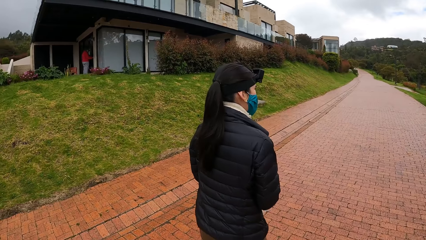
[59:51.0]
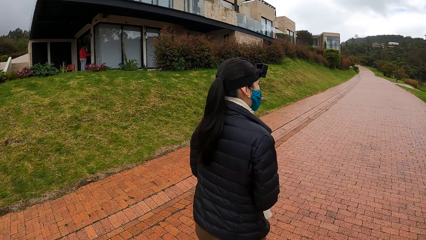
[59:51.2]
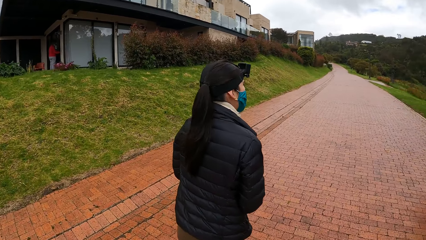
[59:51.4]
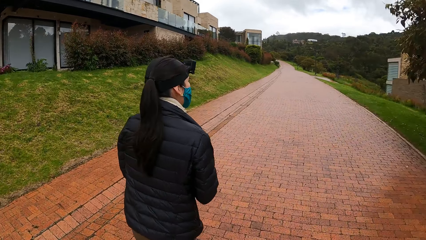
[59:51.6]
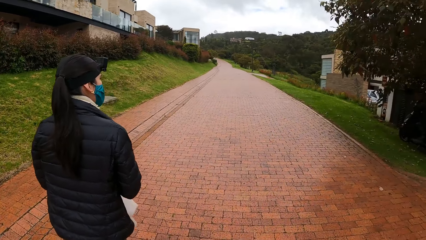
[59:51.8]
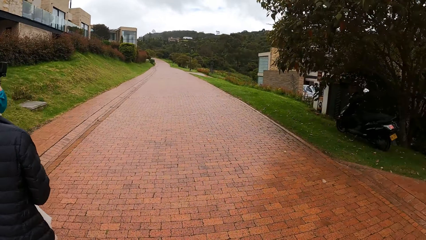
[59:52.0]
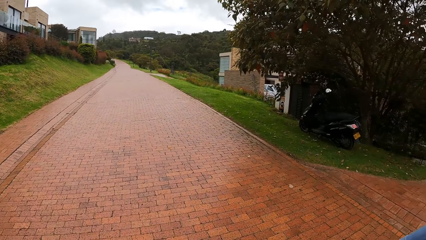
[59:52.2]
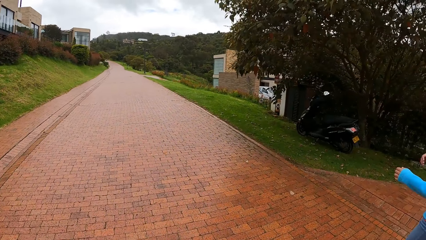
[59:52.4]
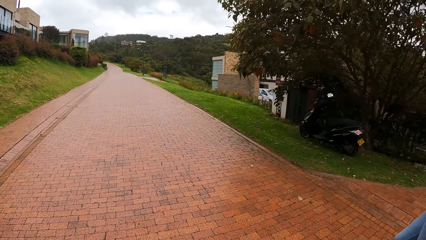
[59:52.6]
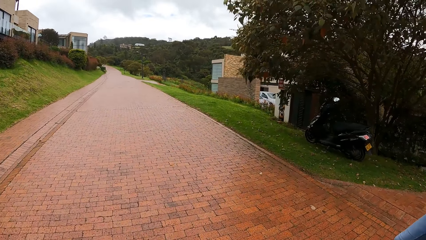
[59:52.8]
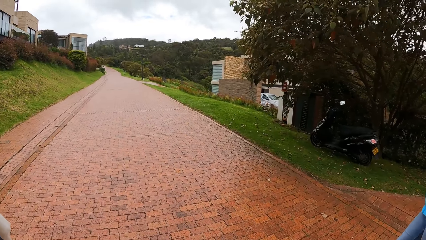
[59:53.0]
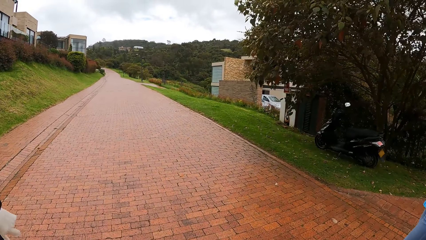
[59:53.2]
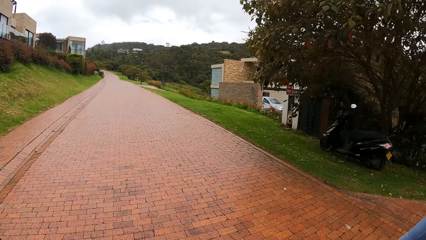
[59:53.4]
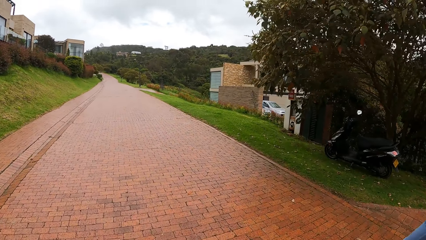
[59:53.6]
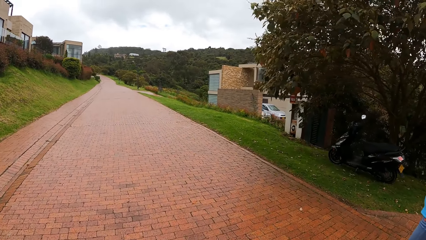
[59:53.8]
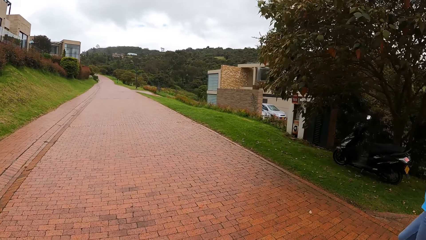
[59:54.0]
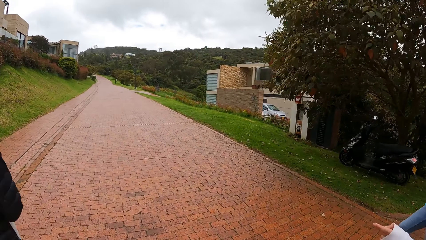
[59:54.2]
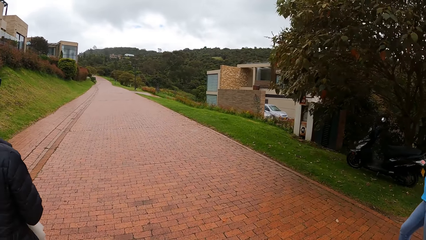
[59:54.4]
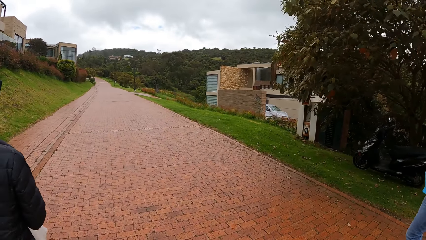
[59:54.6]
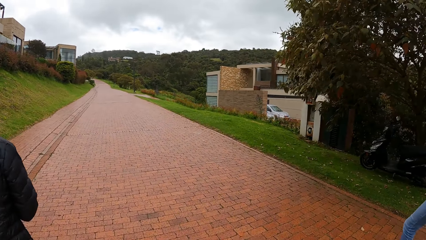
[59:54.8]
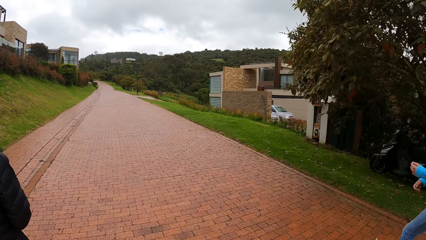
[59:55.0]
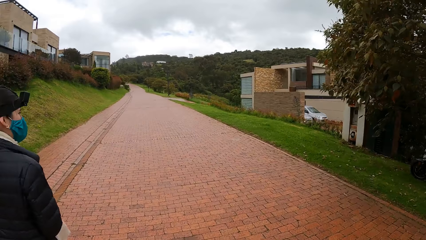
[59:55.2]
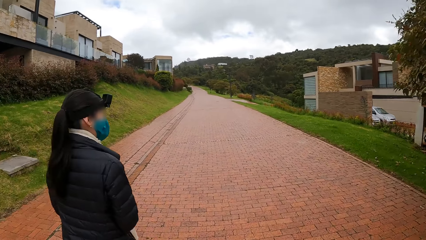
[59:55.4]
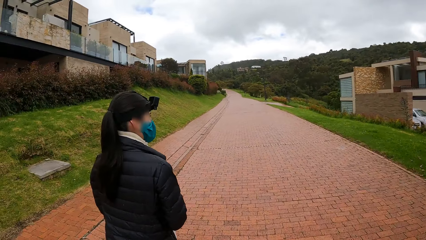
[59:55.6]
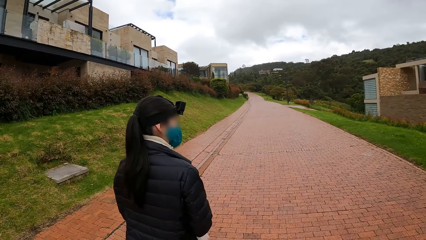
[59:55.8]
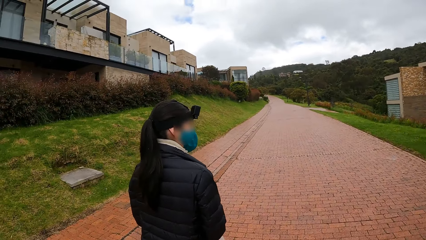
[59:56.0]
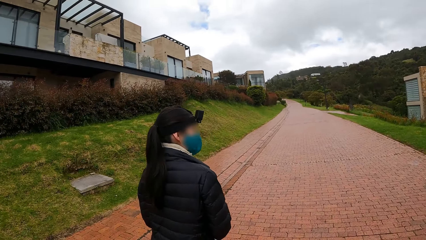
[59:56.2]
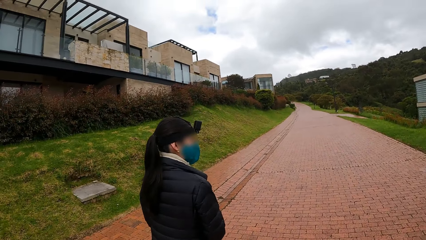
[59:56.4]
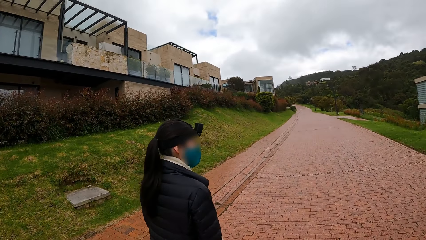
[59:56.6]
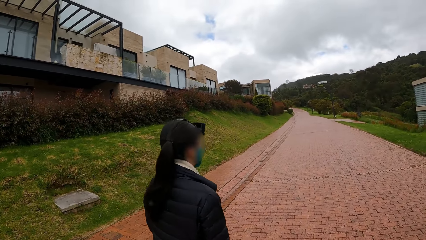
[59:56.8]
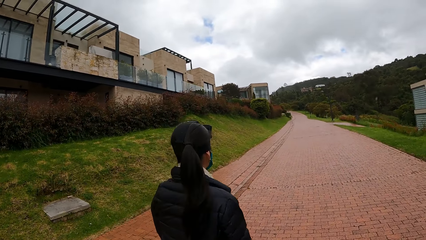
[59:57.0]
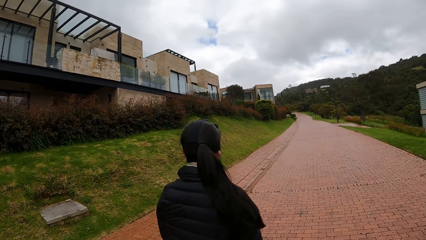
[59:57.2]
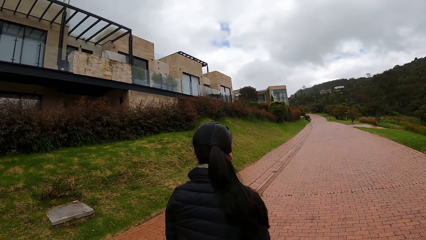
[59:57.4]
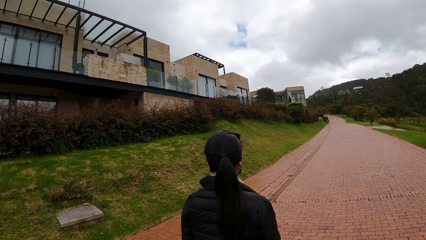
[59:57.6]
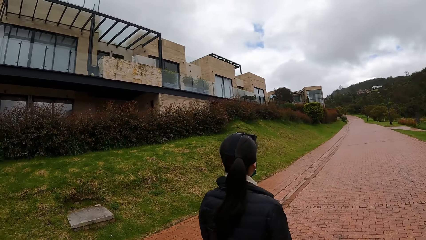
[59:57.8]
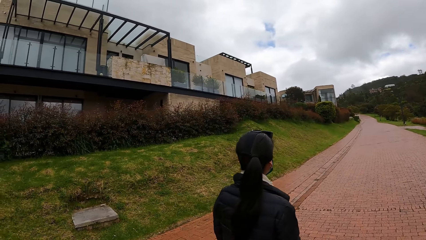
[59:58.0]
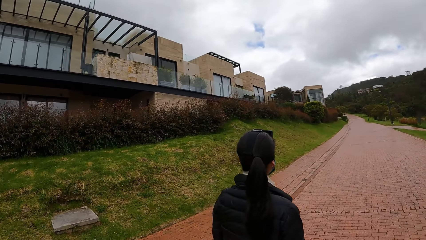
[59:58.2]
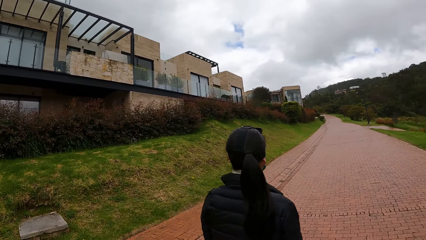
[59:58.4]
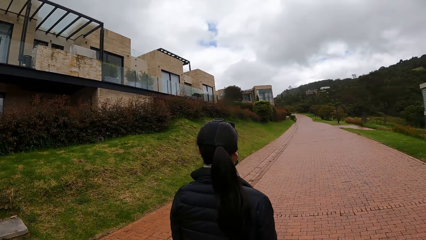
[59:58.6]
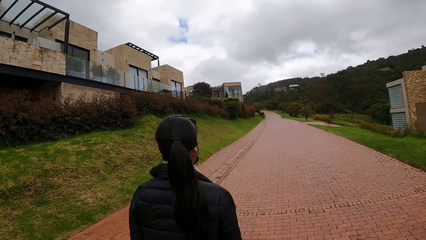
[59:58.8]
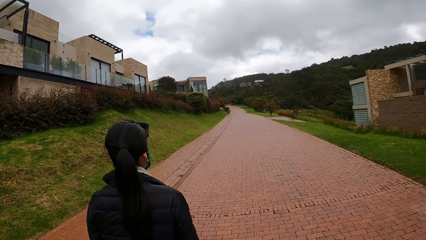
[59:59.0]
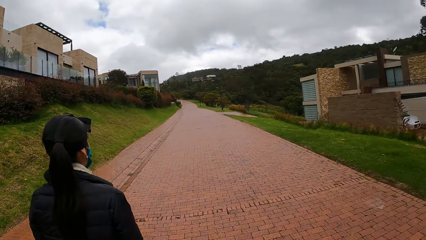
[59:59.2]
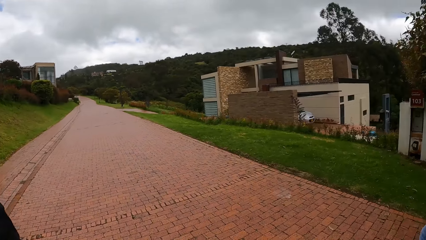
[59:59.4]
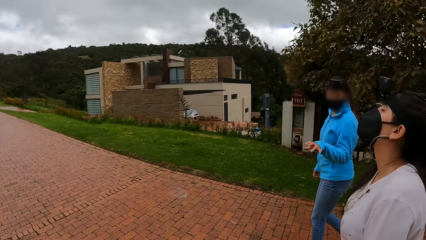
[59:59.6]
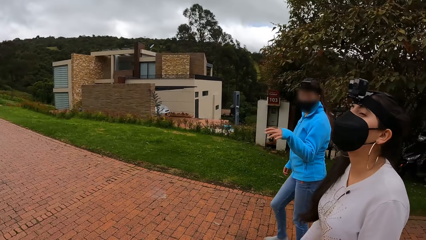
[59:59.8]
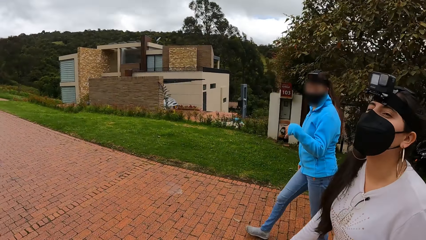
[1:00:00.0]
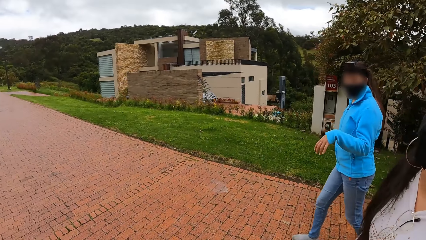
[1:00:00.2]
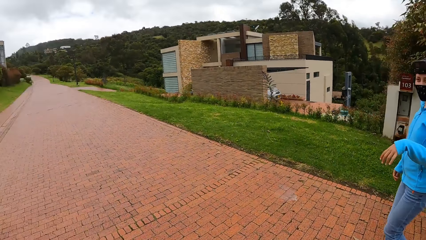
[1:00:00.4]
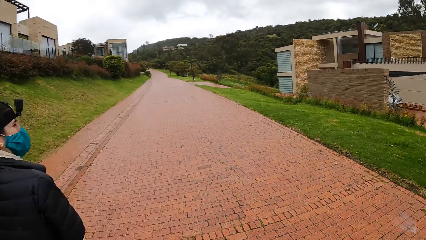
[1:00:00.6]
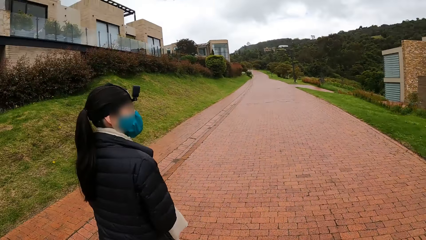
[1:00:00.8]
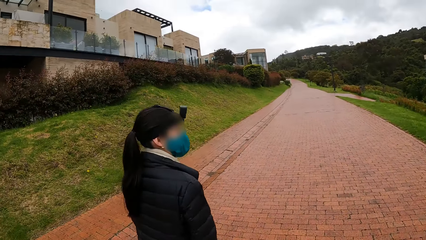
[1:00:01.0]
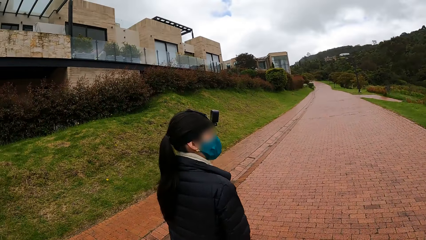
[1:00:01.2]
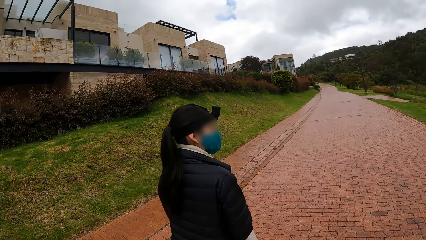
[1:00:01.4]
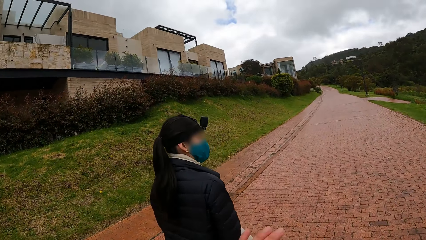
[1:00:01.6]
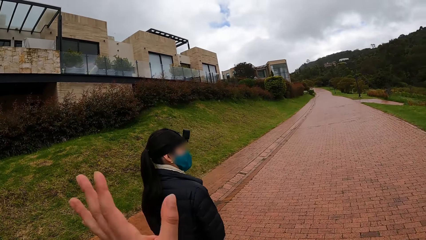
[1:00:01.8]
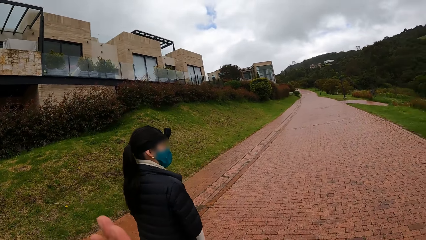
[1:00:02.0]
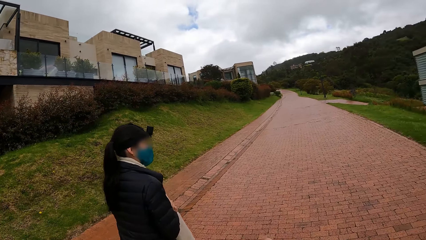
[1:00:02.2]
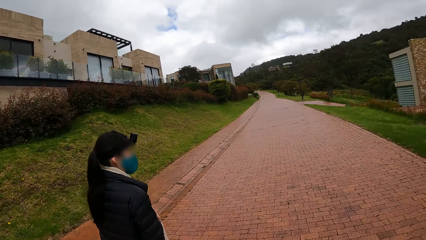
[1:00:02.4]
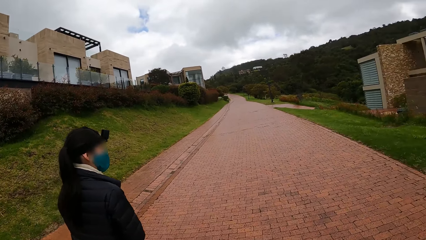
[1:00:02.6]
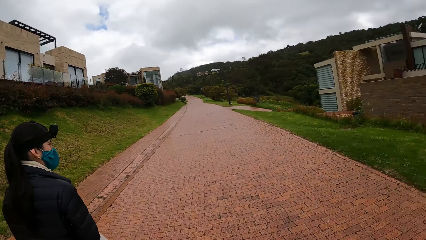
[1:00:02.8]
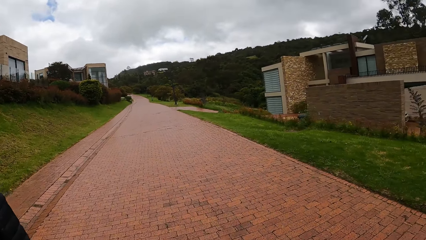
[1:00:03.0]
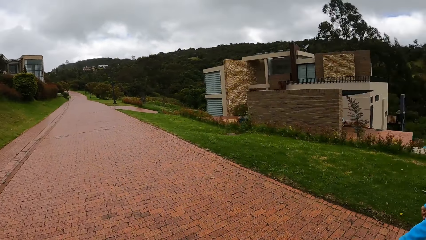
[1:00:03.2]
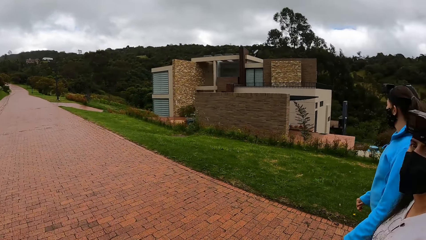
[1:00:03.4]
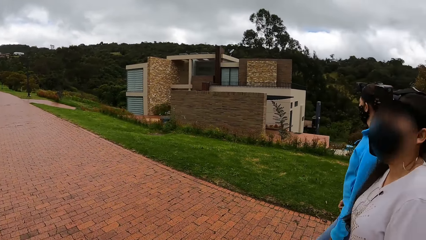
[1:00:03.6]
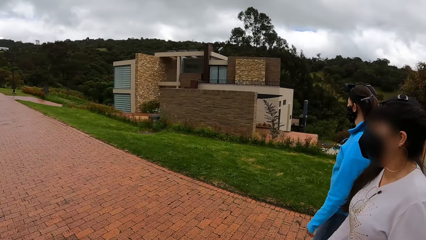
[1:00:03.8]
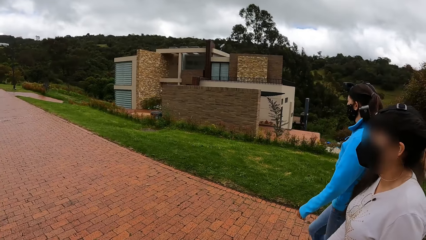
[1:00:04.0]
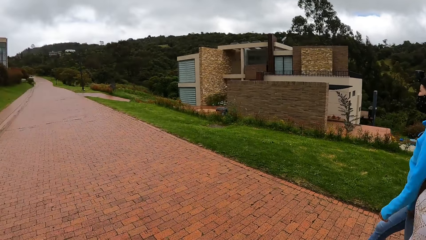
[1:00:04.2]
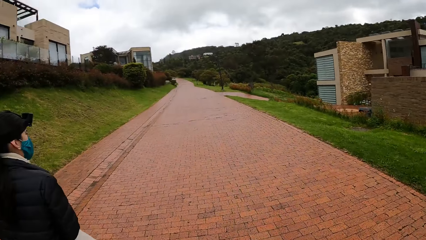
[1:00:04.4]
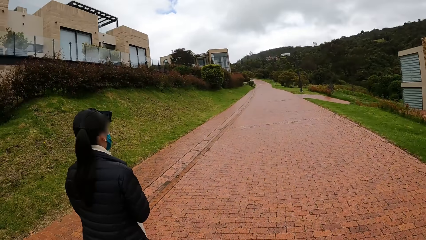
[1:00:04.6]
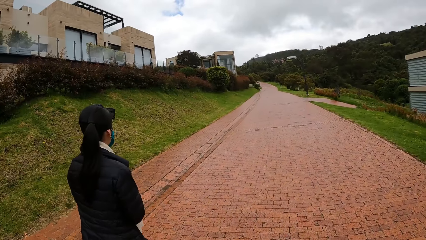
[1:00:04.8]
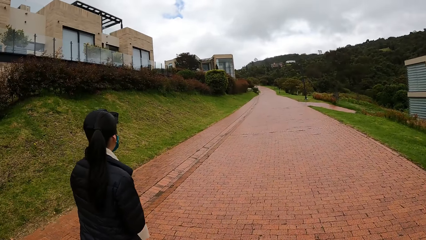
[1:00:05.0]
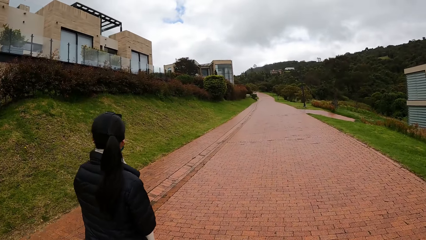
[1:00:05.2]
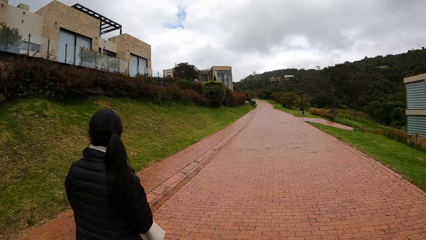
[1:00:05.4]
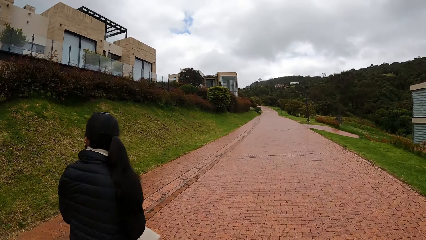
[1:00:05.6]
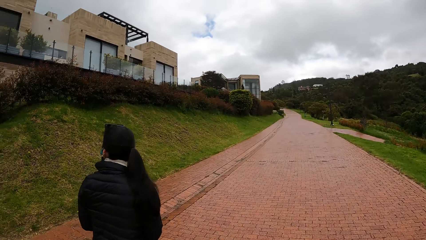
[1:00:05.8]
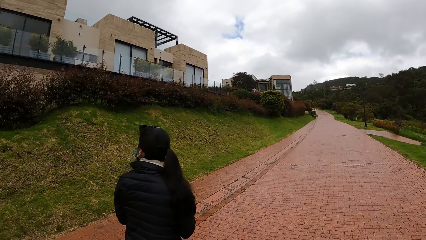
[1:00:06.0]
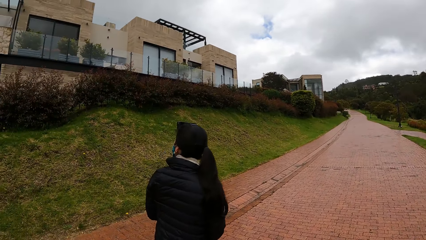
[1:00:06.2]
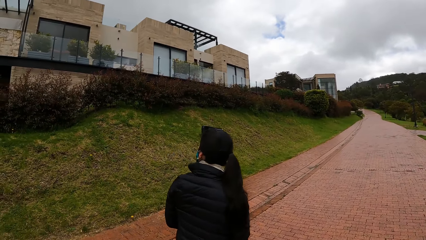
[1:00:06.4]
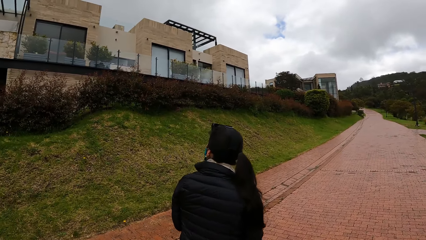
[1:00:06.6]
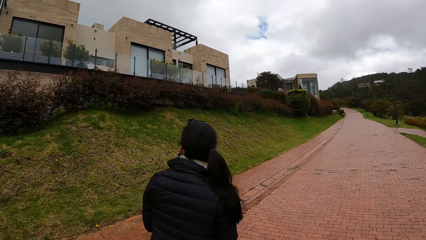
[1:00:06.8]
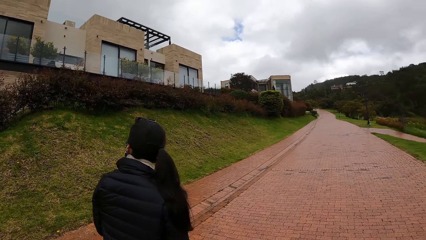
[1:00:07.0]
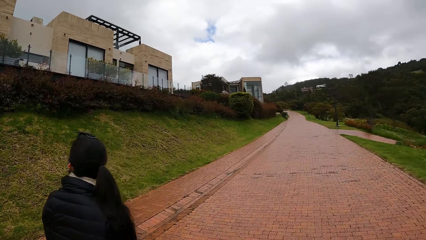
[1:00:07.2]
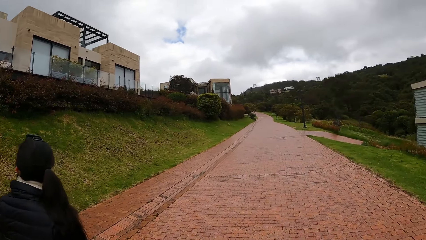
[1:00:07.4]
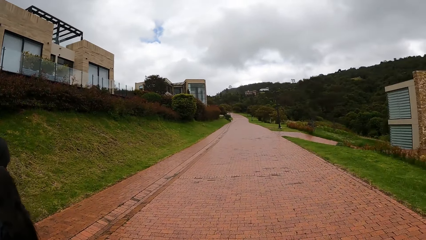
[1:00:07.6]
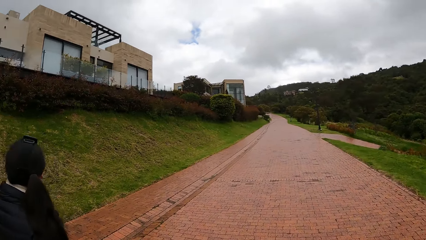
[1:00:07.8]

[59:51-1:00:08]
A woman adjusts her hair with both hands.
